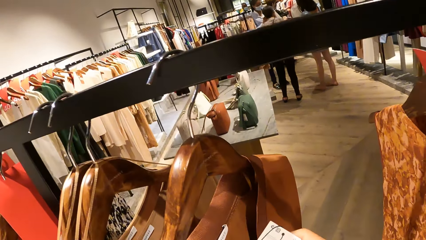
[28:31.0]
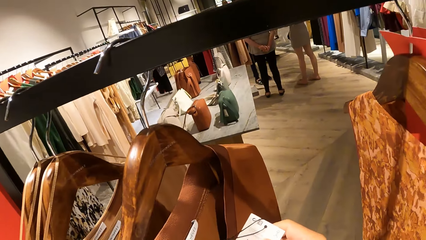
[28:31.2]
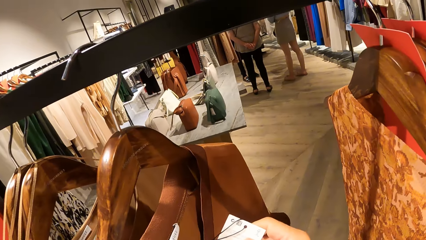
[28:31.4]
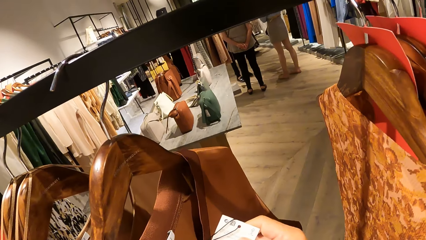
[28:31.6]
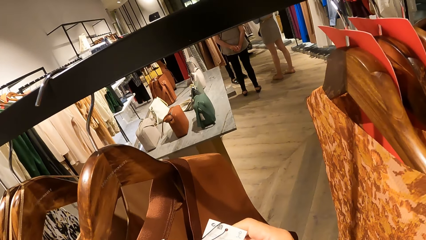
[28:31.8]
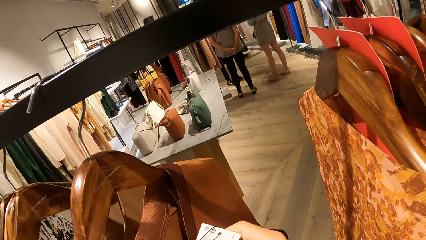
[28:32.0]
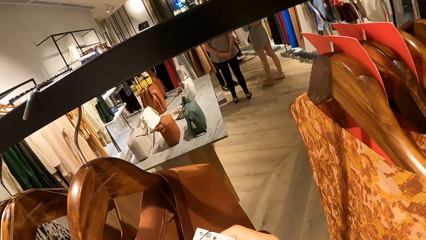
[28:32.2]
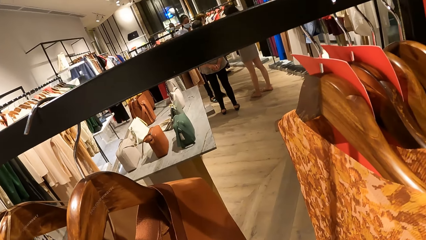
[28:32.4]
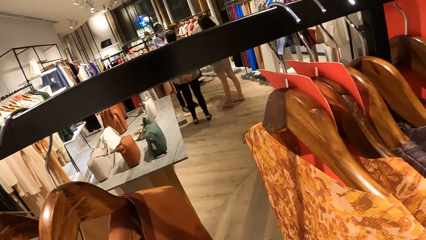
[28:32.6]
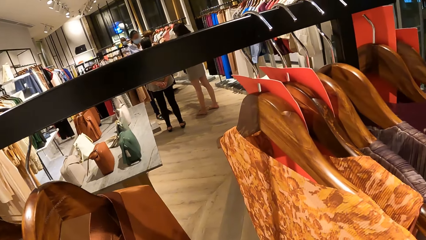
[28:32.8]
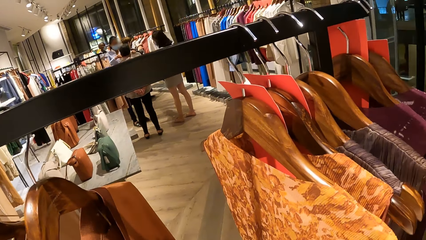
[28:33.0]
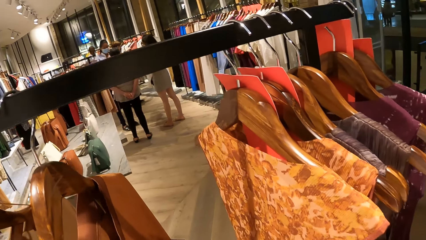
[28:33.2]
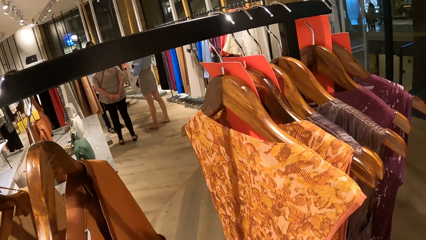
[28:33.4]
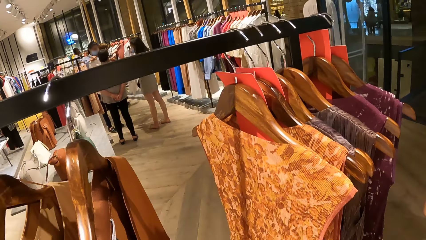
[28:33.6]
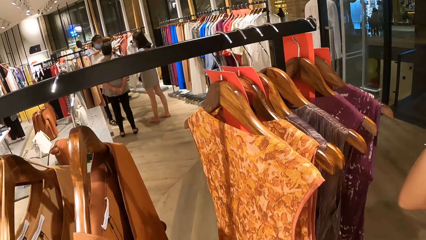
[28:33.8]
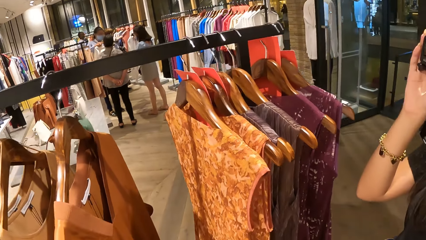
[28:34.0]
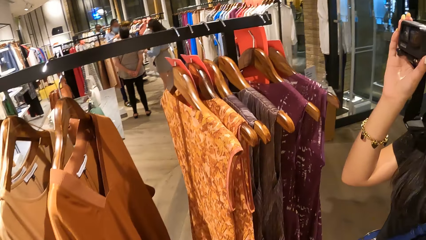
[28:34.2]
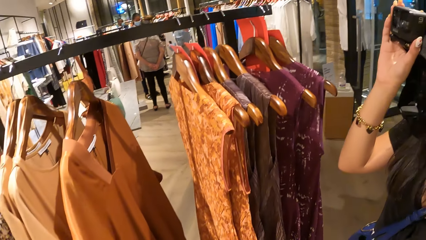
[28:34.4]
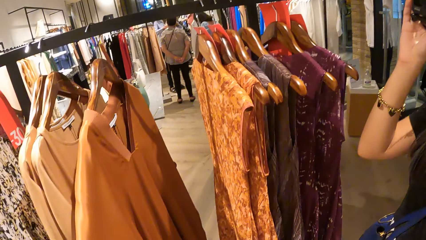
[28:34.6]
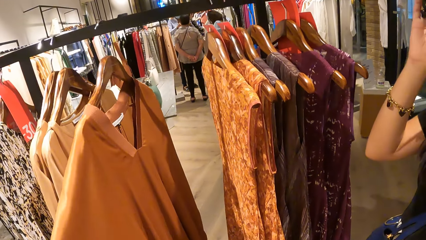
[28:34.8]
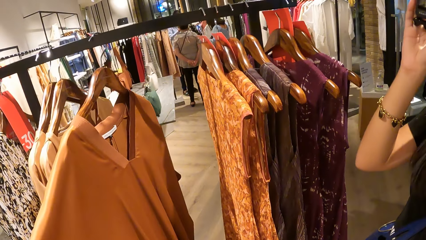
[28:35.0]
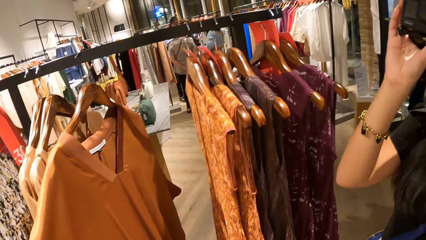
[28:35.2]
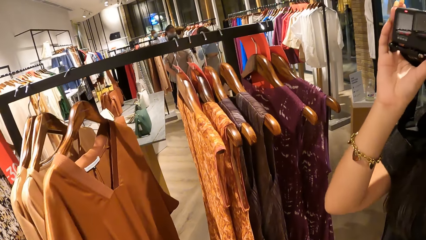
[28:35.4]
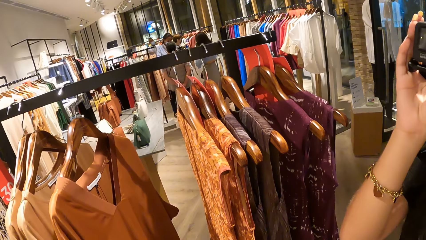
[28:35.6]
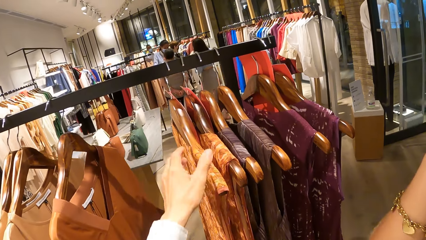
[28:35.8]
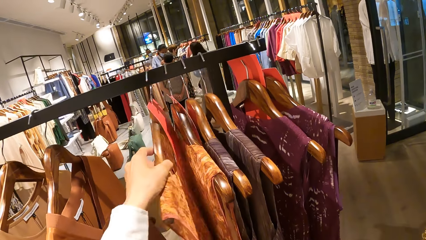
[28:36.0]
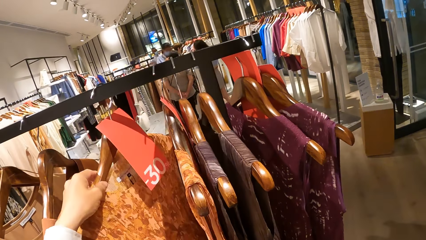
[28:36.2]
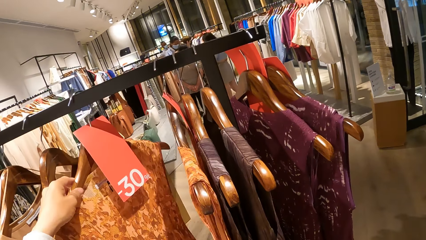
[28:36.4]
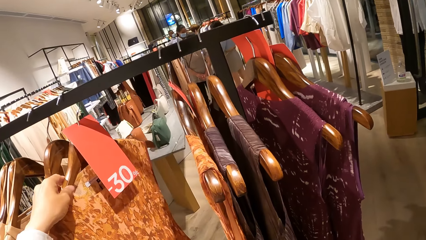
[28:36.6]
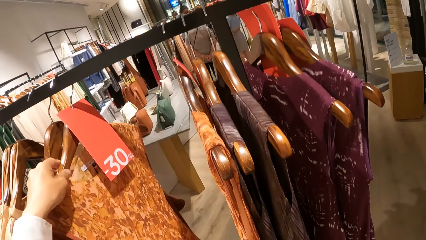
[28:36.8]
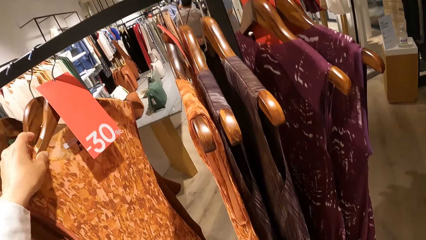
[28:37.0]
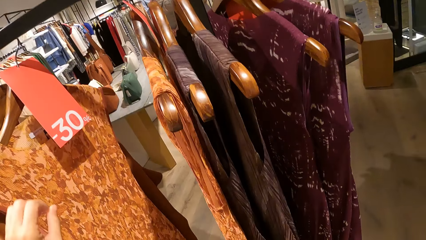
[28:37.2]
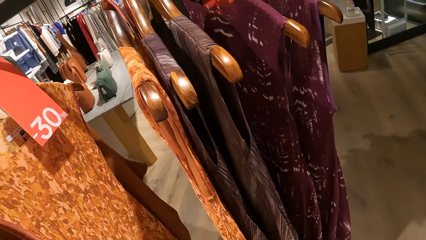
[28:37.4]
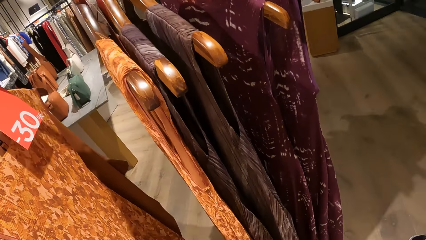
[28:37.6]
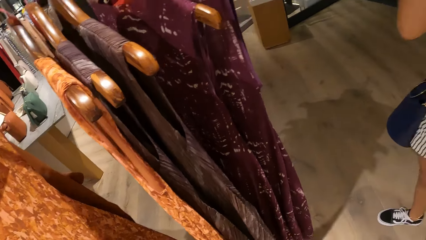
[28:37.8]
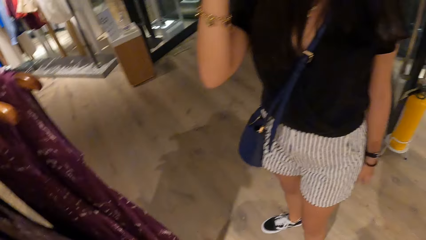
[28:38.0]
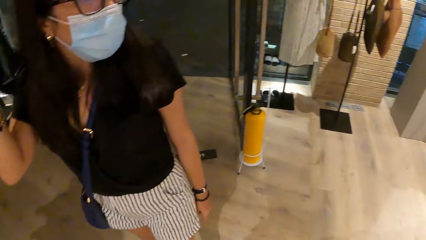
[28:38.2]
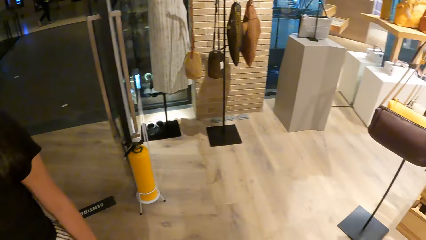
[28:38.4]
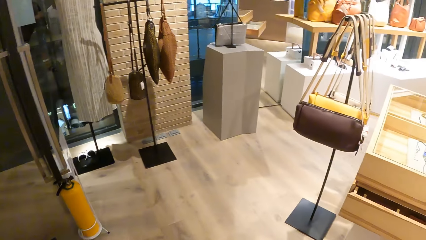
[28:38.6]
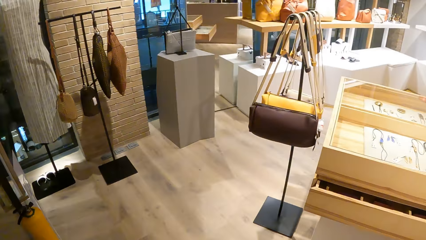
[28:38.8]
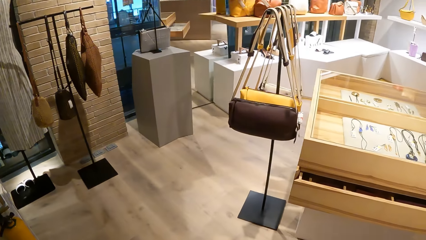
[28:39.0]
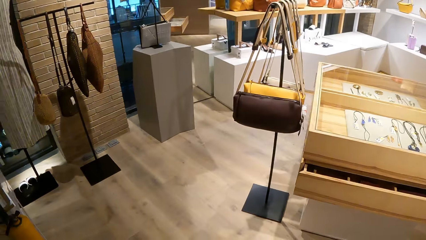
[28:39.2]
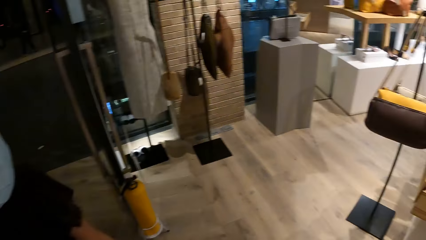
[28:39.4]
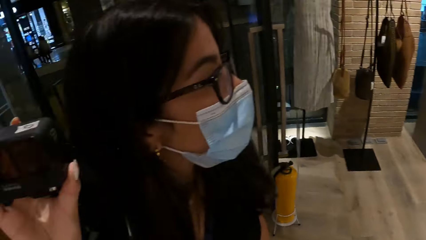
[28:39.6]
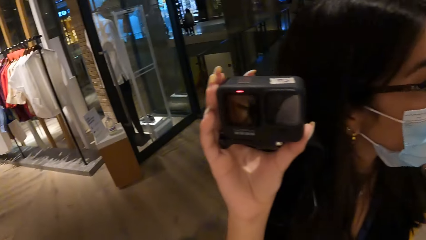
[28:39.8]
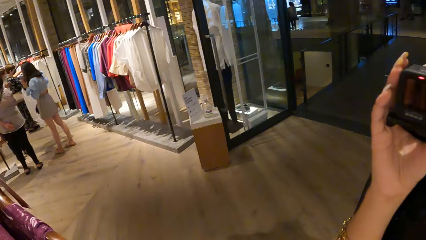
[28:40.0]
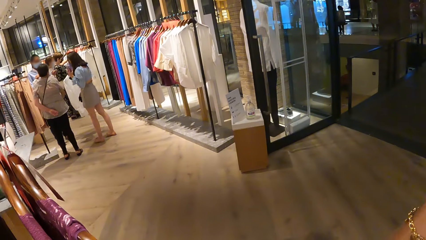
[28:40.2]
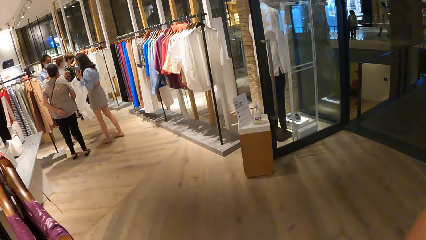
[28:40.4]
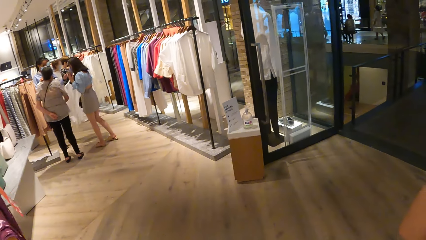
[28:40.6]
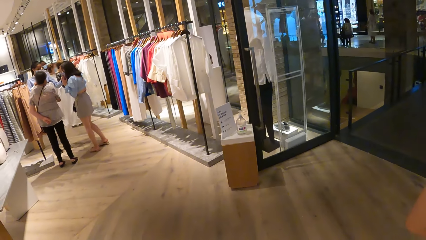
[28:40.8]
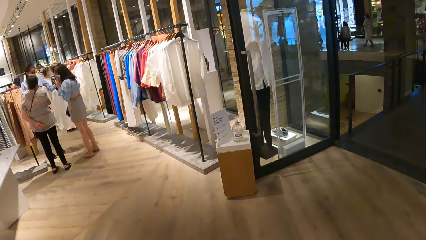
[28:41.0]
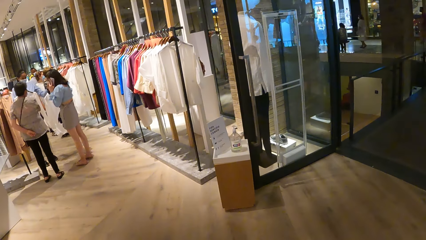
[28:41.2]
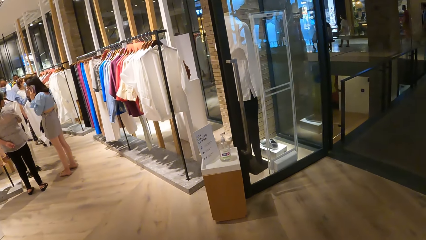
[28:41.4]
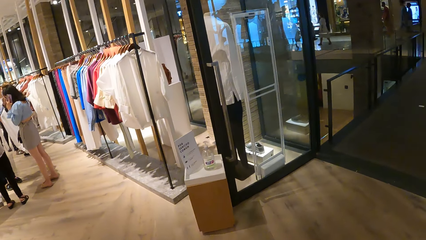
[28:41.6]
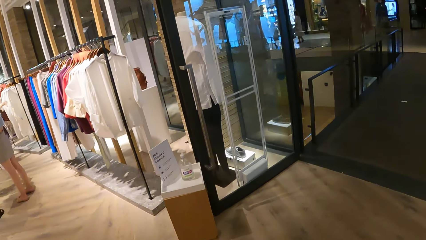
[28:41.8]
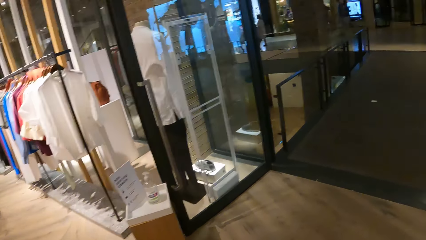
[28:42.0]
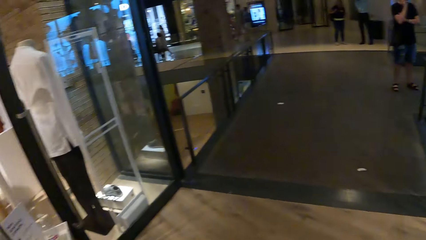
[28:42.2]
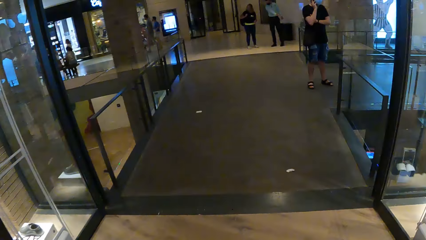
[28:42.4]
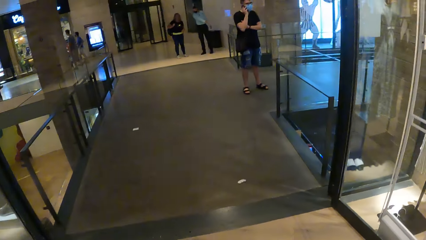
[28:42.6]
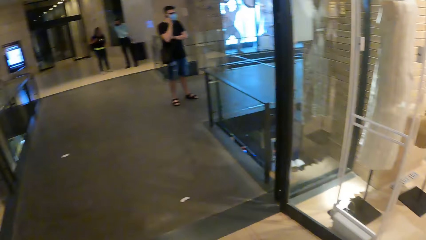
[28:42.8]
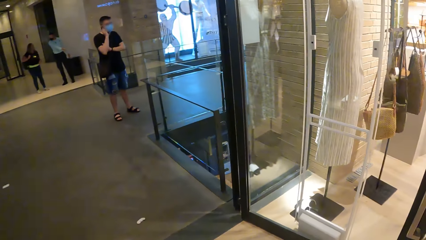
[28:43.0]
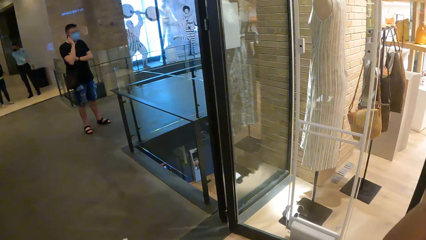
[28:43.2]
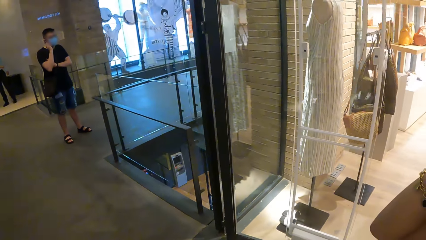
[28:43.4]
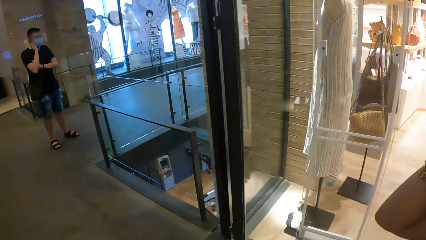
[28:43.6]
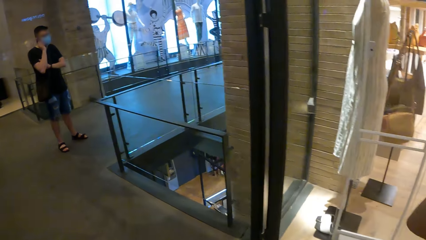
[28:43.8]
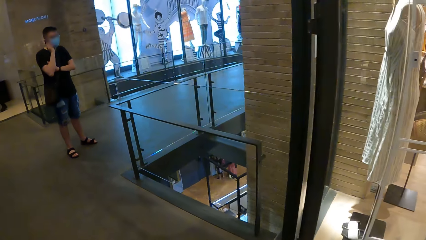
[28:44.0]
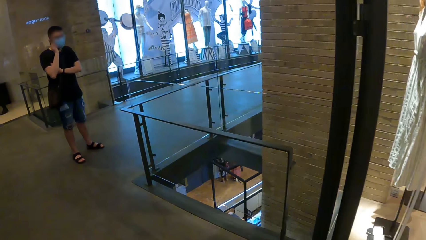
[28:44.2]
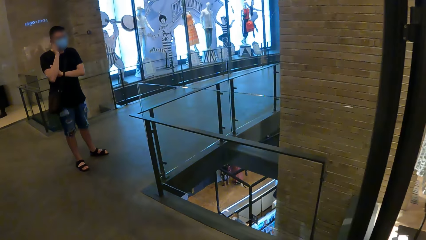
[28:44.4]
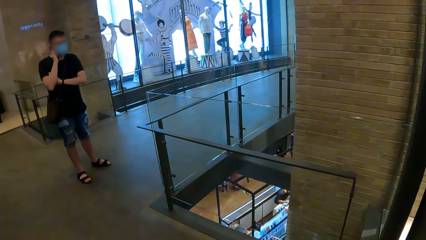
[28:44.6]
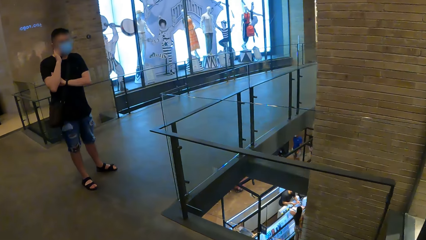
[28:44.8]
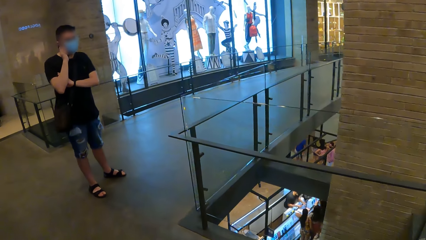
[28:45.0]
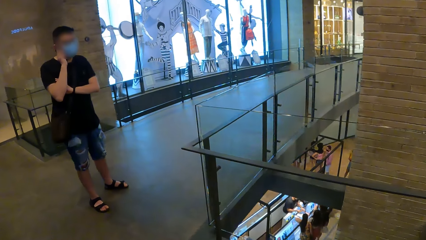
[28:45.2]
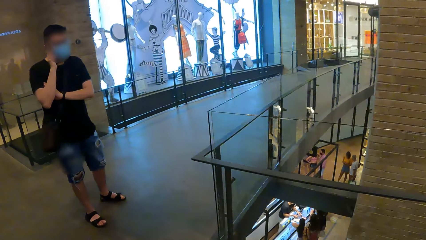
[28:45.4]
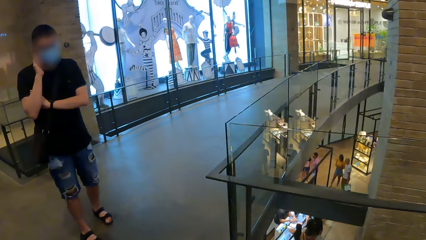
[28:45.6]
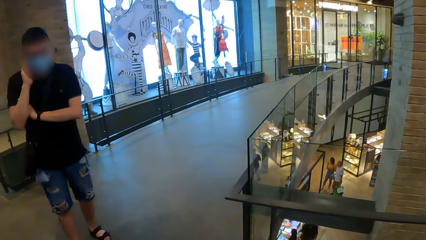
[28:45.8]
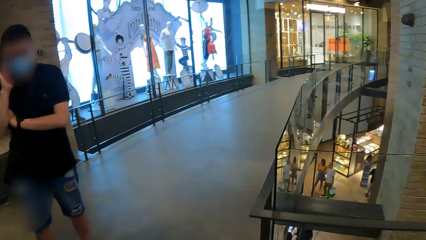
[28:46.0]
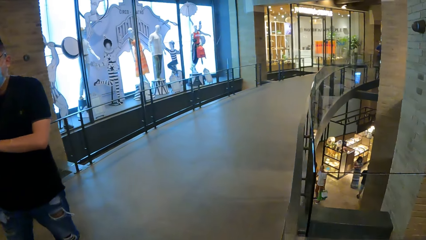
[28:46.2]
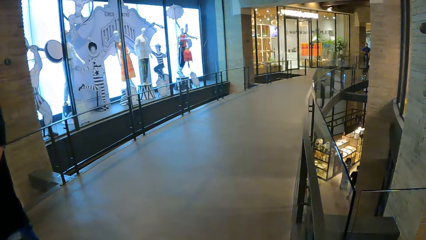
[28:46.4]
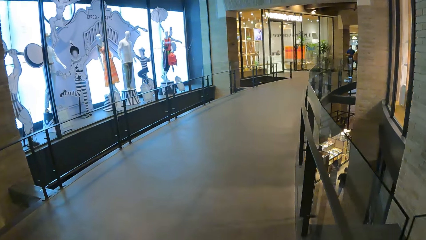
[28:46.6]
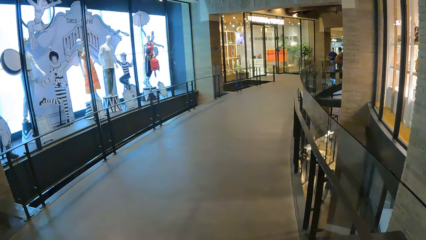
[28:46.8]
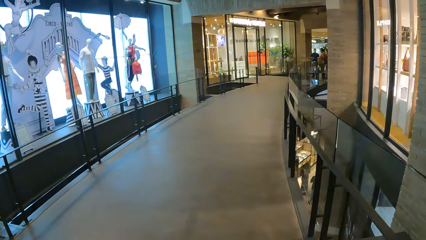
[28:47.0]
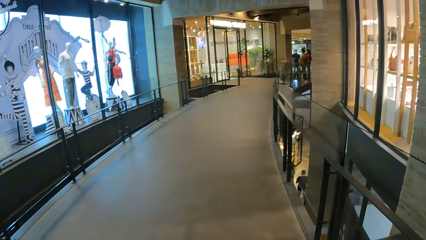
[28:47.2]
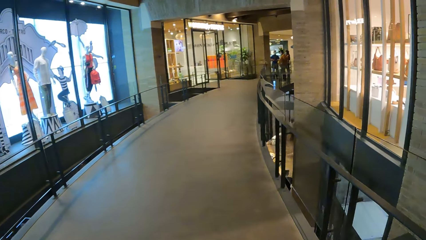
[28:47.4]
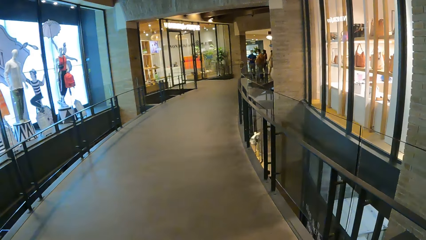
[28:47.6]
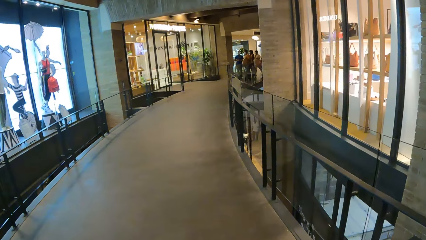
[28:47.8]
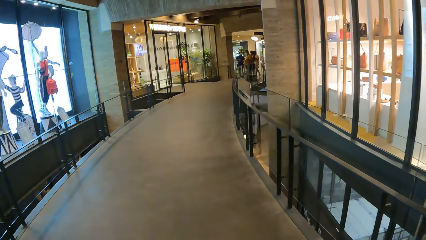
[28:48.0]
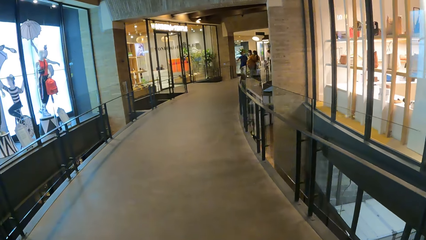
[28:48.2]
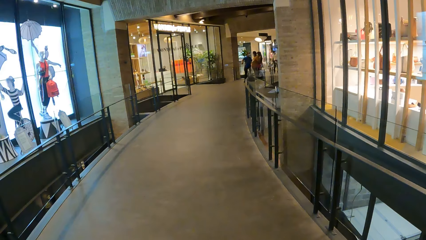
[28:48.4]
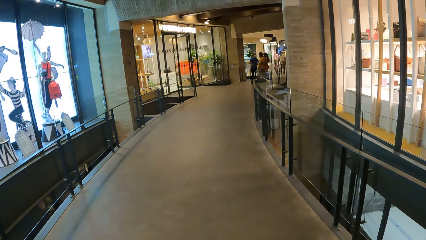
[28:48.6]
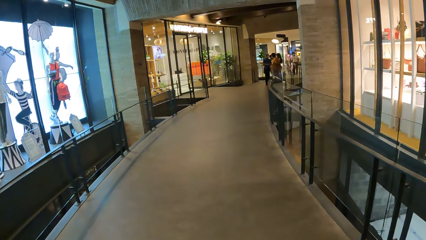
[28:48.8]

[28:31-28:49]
A woman holds the camera with her right hand. The camera wearer touches the cloth on the hanger. They turn around. They walk. They walk out of the boutique. They walk around.
